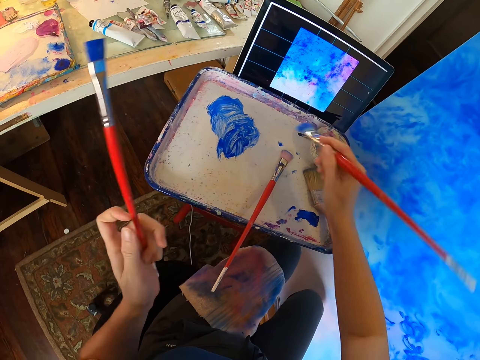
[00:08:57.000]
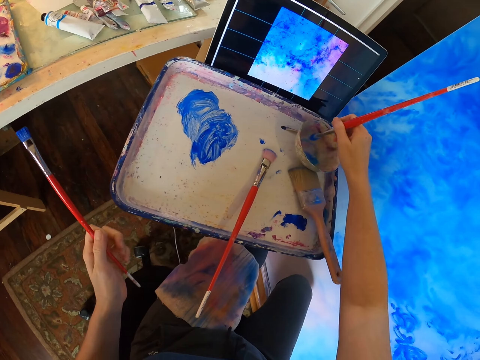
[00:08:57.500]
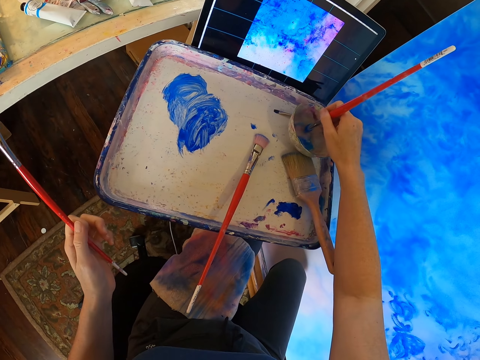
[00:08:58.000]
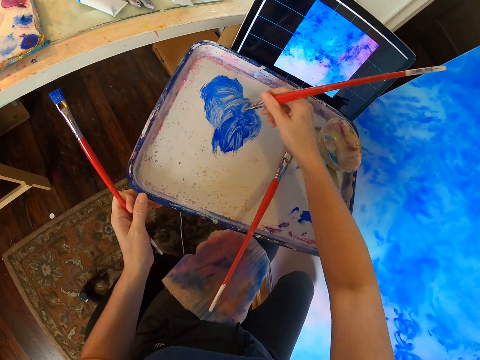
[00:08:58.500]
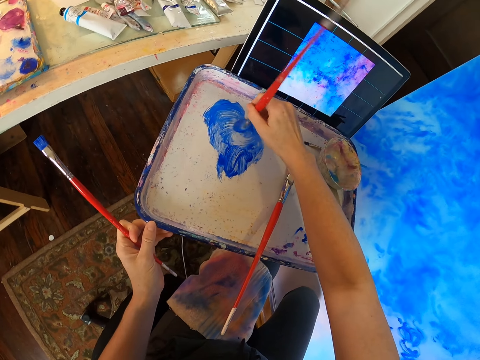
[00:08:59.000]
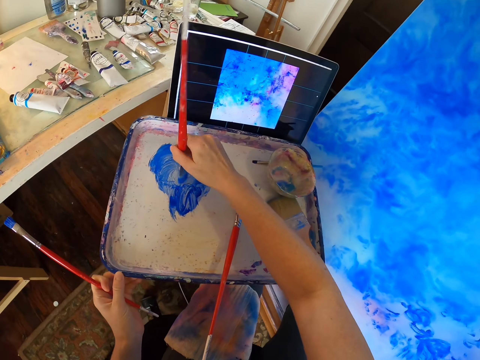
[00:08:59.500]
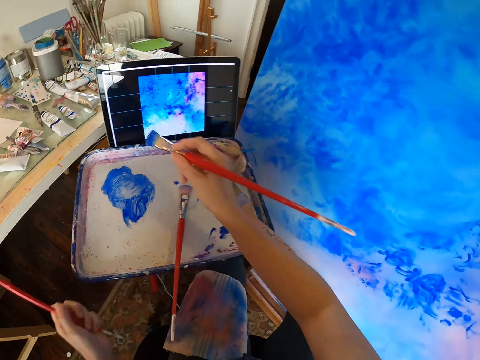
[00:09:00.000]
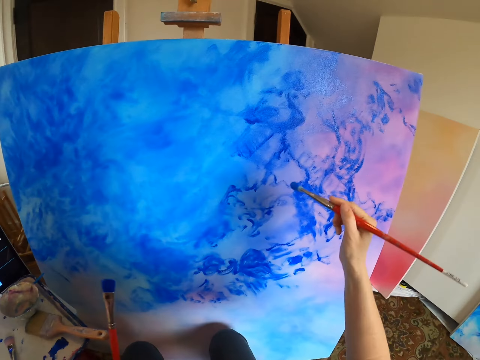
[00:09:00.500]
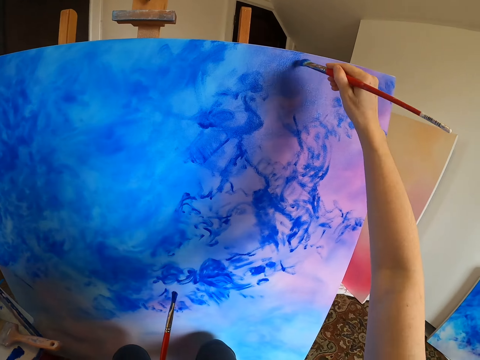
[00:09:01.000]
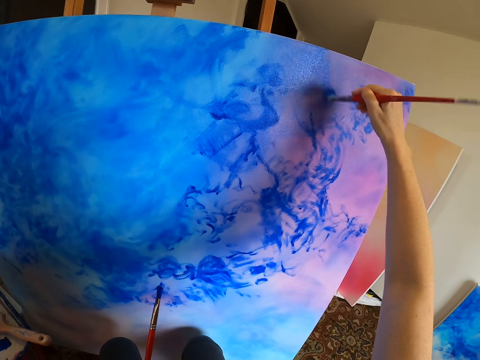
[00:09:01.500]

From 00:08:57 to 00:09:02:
The camera wearer dips a paint brush in the paint in the bowl. They rub the brush on the paint. They take the paint with the paint brush. They paint a canvas with the paint brush.

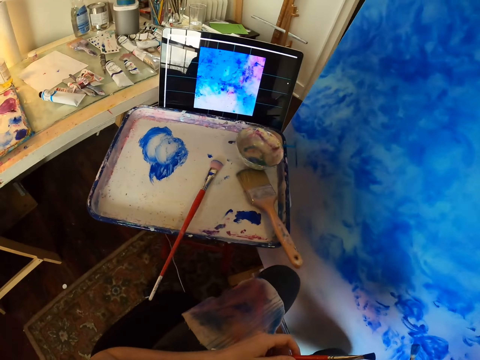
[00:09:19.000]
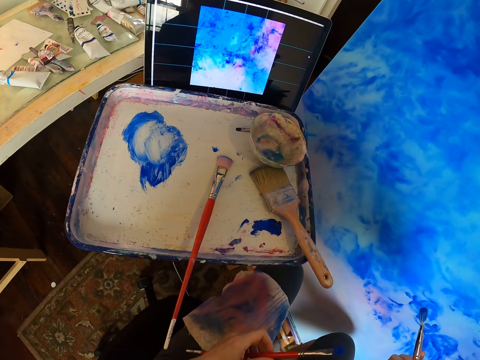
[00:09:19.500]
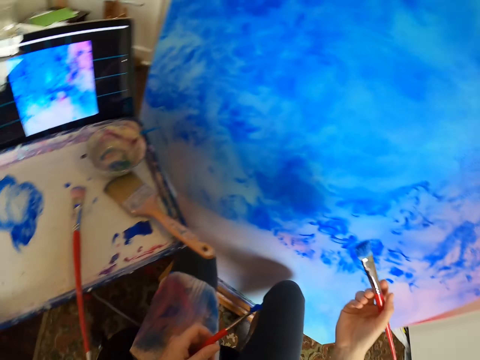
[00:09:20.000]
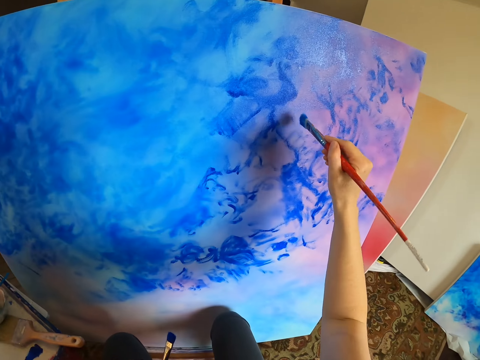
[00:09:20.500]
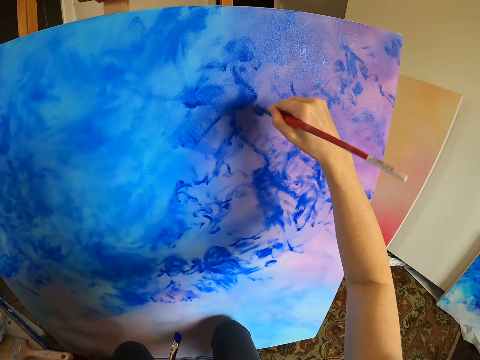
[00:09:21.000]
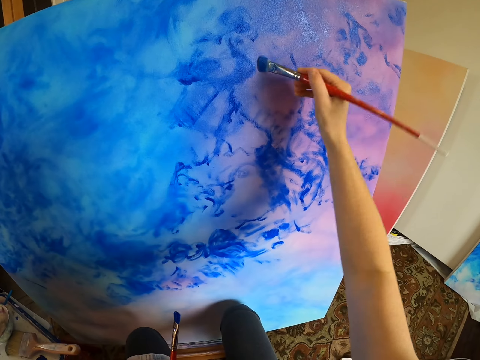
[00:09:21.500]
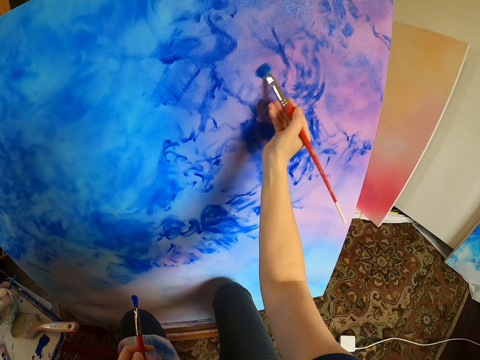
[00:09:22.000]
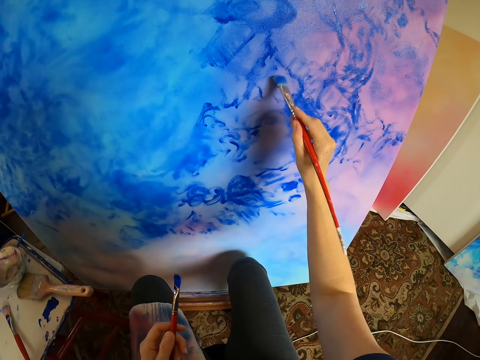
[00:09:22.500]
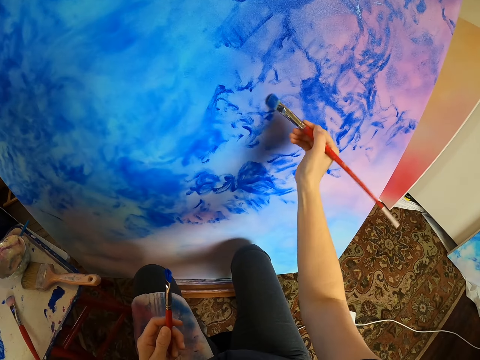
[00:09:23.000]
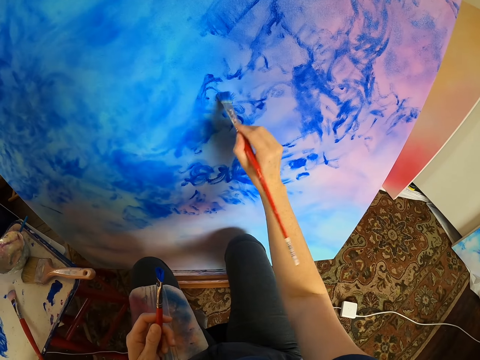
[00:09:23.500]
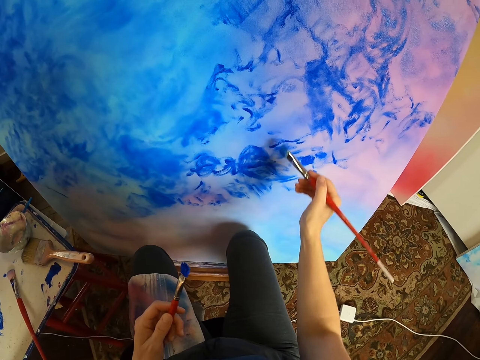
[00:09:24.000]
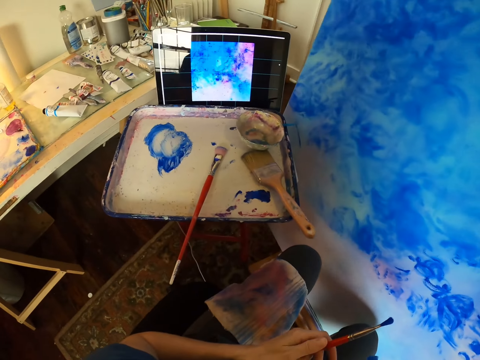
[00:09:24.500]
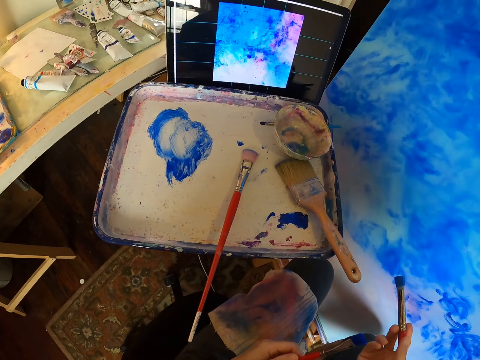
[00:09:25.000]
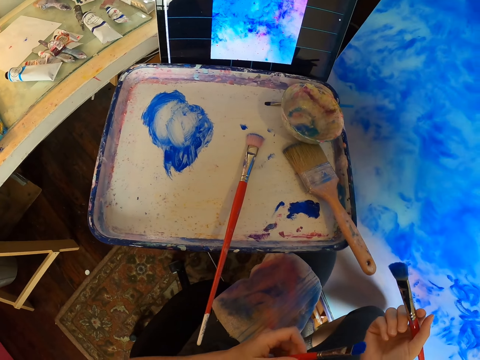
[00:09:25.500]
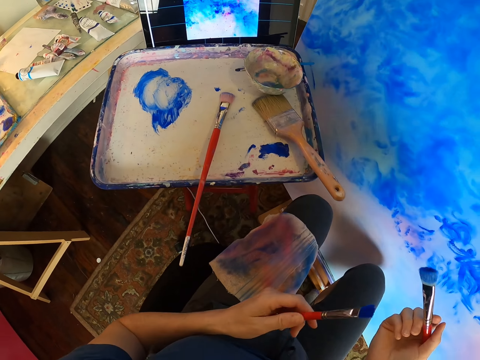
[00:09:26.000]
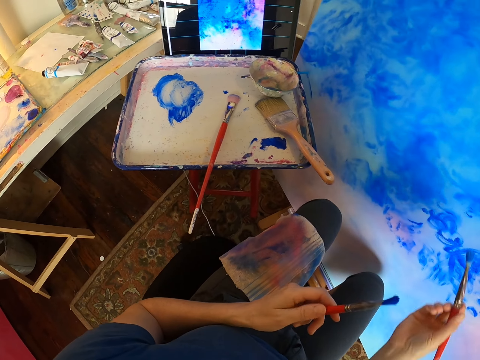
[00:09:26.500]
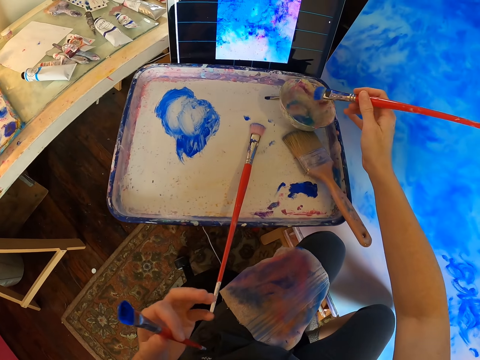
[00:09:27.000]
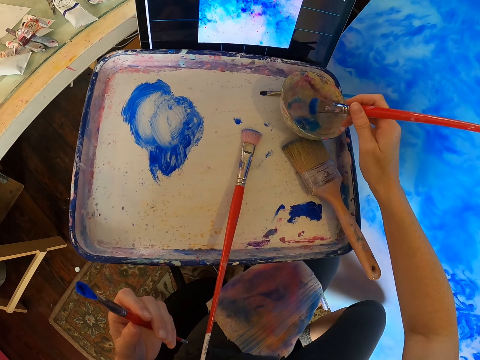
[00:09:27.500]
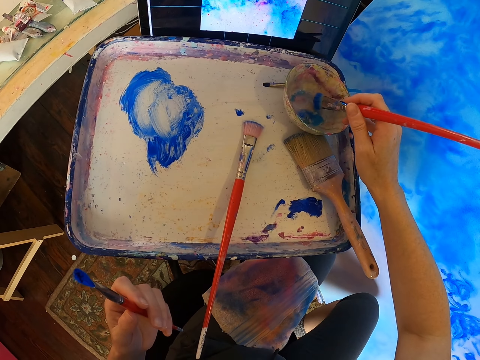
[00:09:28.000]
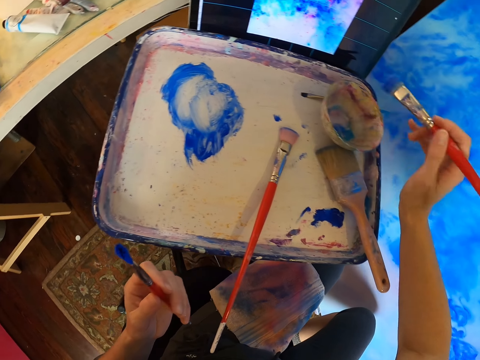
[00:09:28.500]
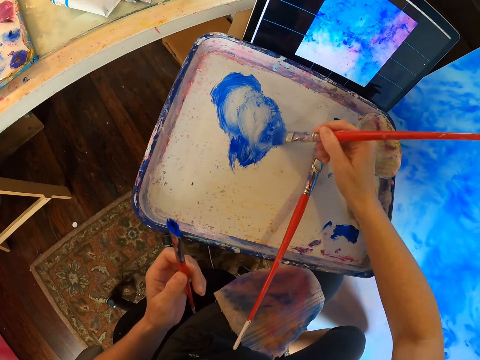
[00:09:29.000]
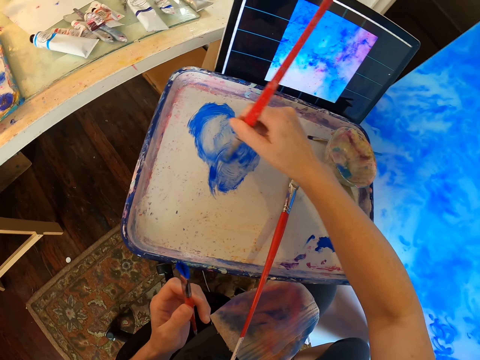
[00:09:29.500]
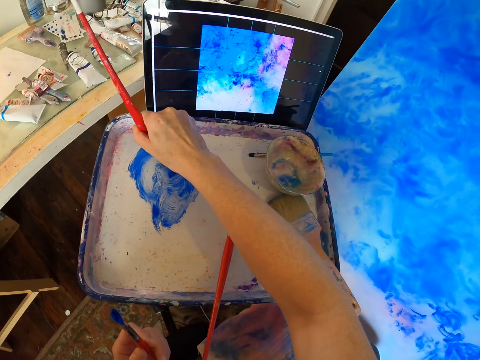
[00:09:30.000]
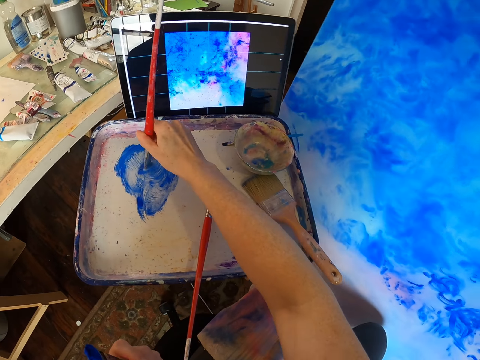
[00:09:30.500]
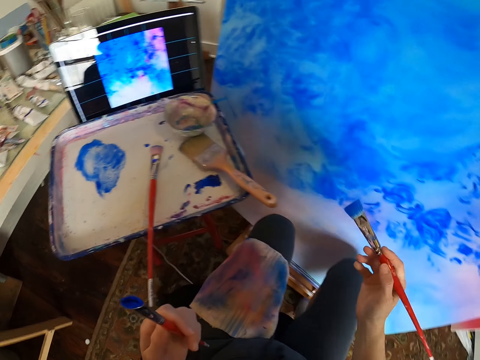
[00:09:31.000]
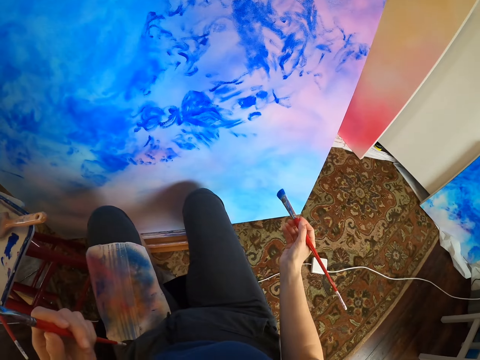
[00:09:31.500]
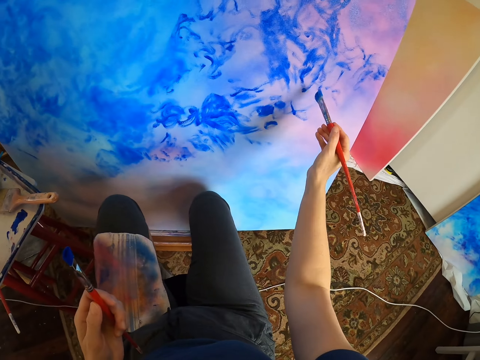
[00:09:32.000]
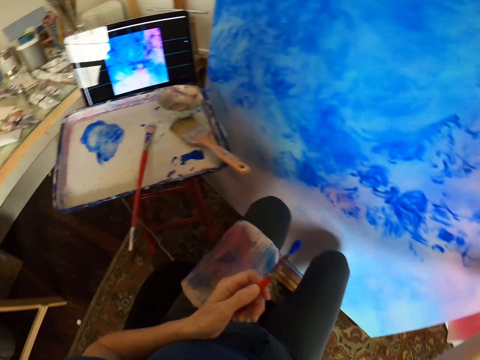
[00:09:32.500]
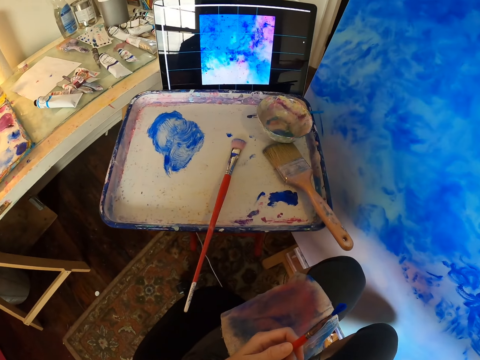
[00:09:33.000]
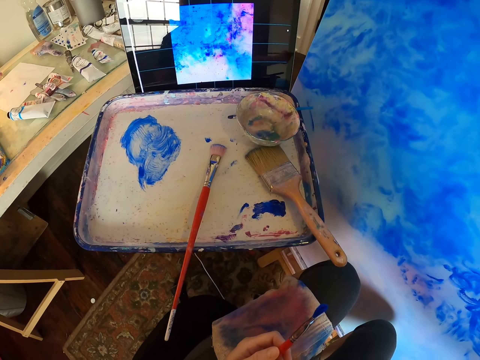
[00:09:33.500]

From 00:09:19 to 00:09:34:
The camera wearer looks at the picture in the computer. They paint the canvas with a paint brush. They look at the picture in the computer. They dip the brush in the paint in the bowl. They mix the paint with the paint brush. They rub the brush on the paint. They paint the canvas with the paint brush.

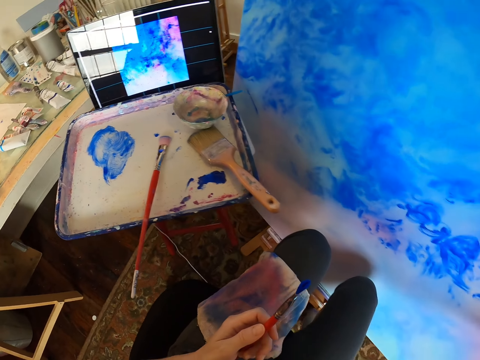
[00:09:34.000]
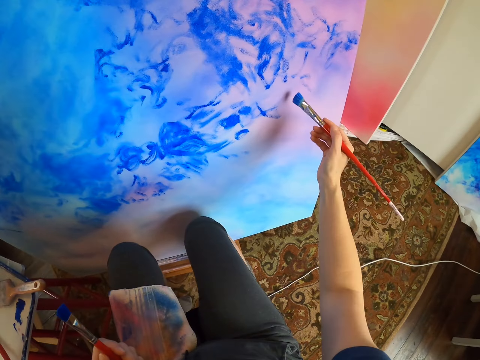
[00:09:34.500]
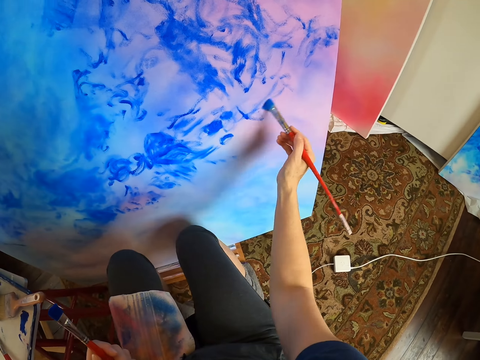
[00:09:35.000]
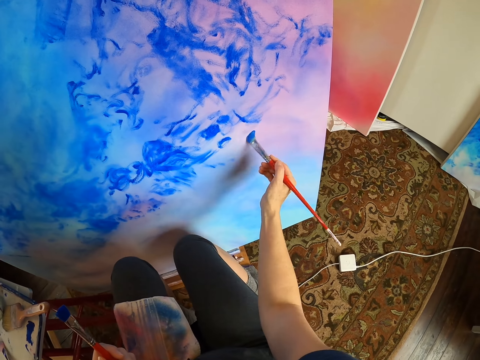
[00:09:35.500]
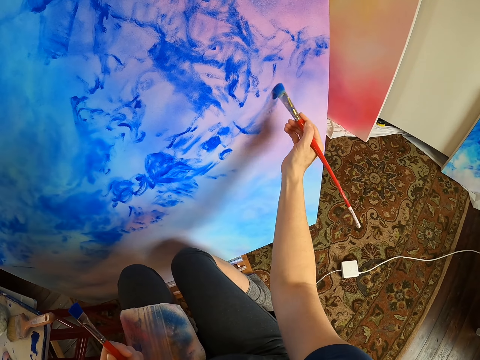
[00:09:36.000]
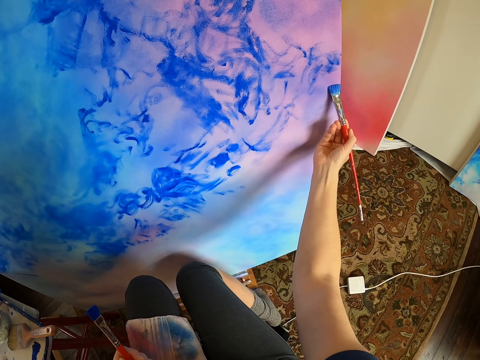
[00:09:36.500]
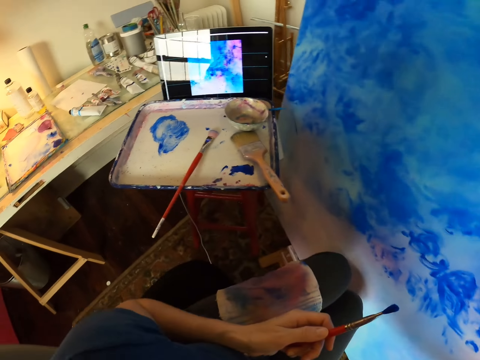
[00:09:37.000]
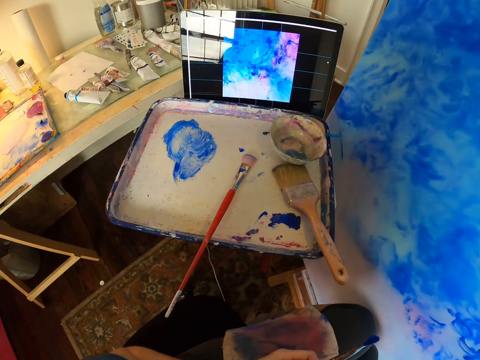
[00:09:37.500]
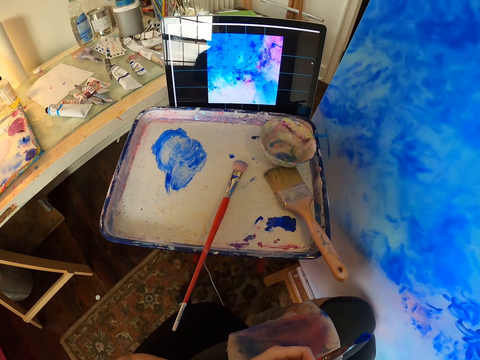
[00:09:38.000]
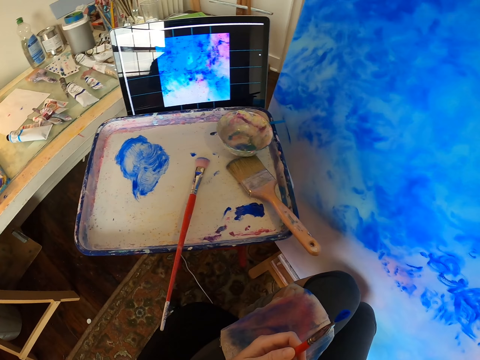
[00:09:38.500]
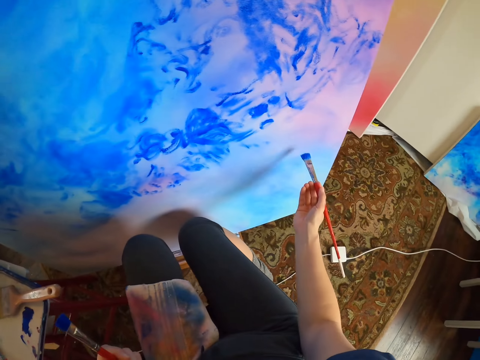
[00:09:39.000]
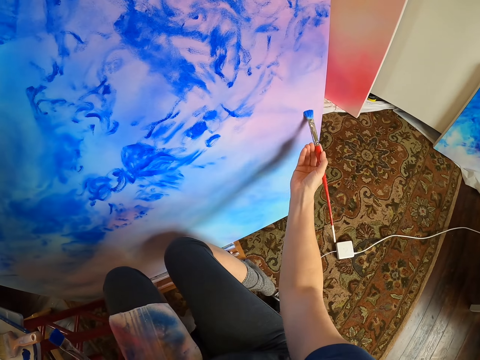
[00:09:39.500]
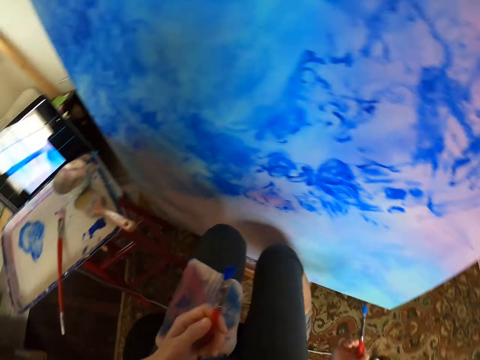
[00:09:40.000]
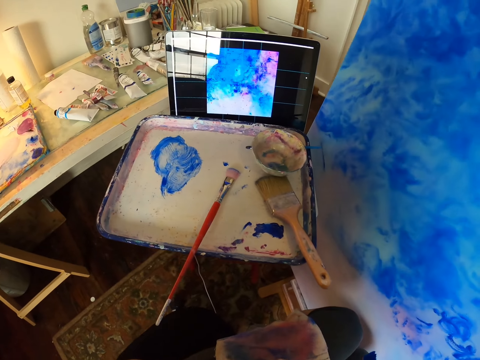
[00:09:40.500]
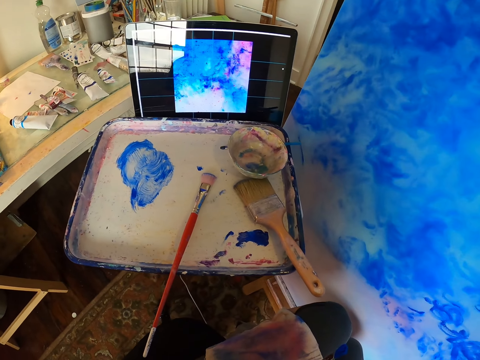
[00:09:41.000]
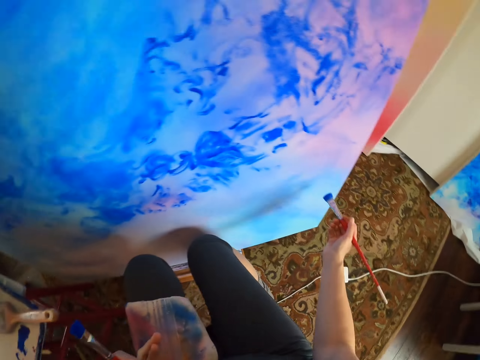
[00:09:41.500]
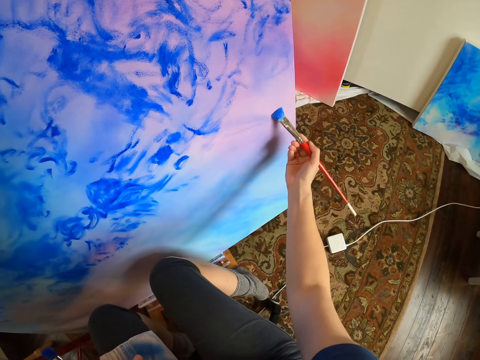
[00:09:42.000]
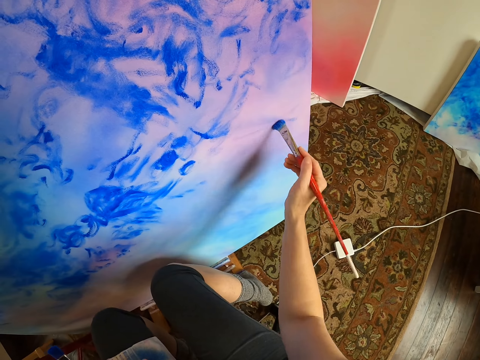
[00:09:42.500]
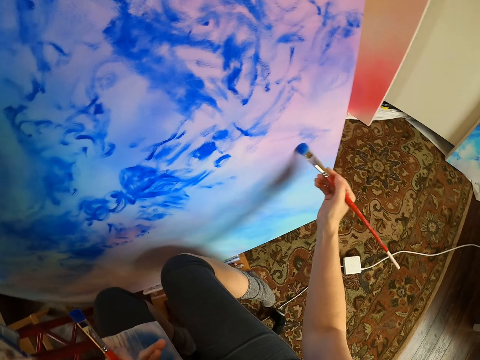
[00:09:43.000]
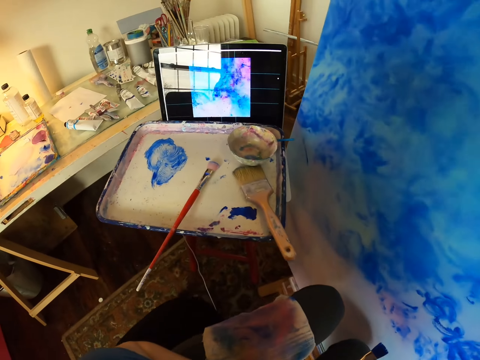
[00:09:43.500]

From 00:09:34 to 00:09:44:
The camera wearer looks at the picture in the computer. They paint the canvas with a paint brush. They look at the picture in the computer. They paint the canvas with the paint brush. They look at the picture in the computer. They paint the canvas with the paint brush.
